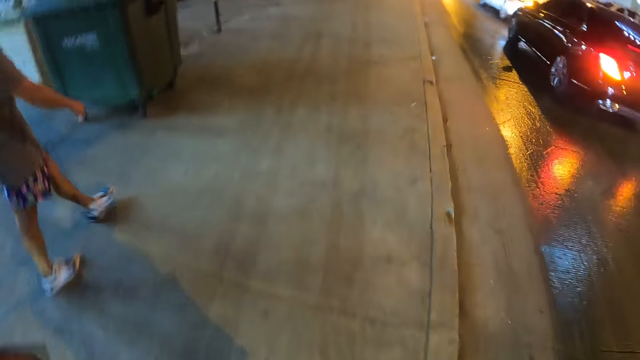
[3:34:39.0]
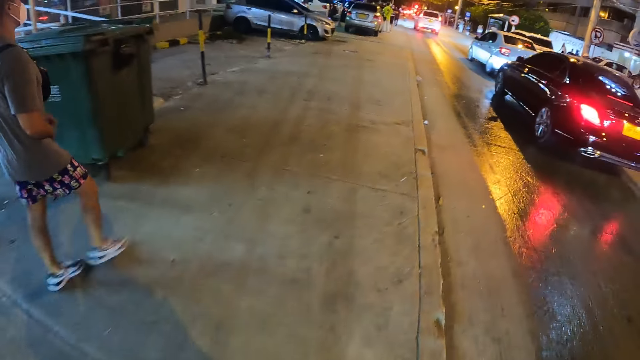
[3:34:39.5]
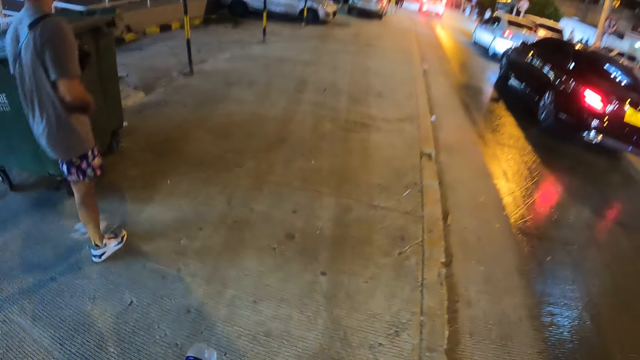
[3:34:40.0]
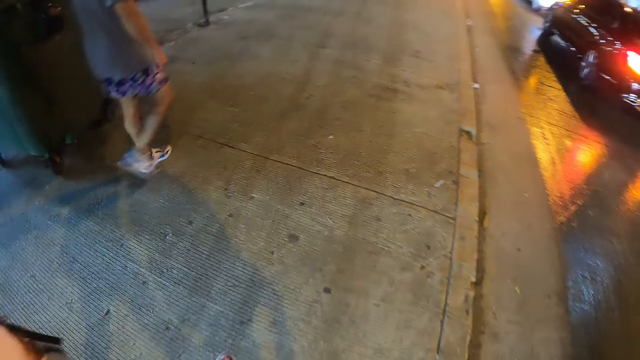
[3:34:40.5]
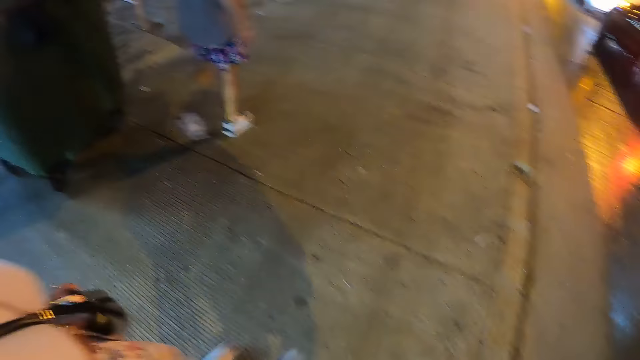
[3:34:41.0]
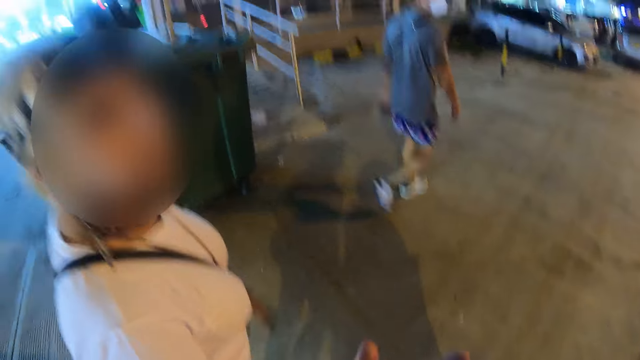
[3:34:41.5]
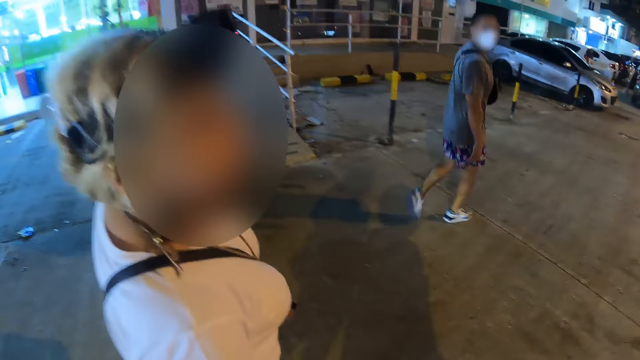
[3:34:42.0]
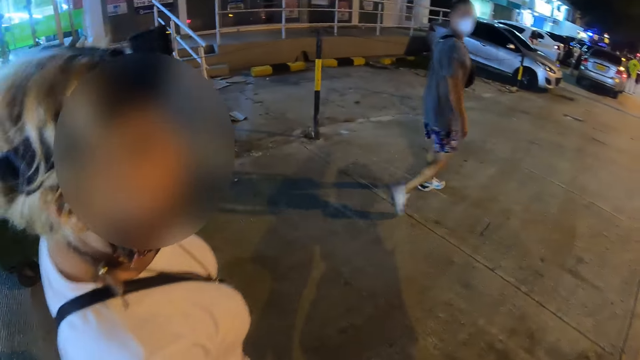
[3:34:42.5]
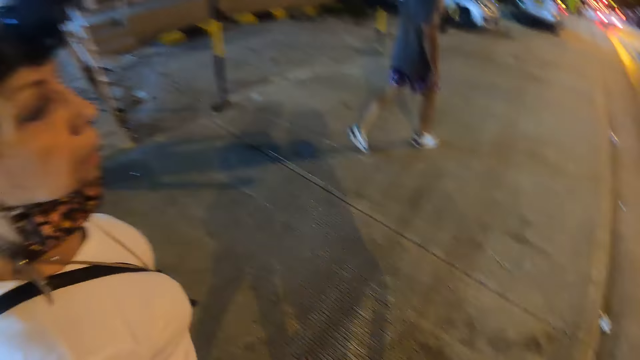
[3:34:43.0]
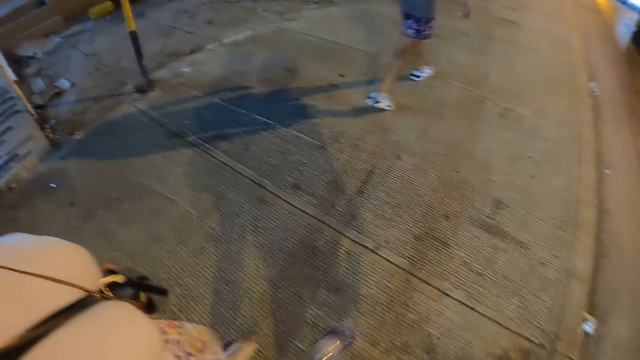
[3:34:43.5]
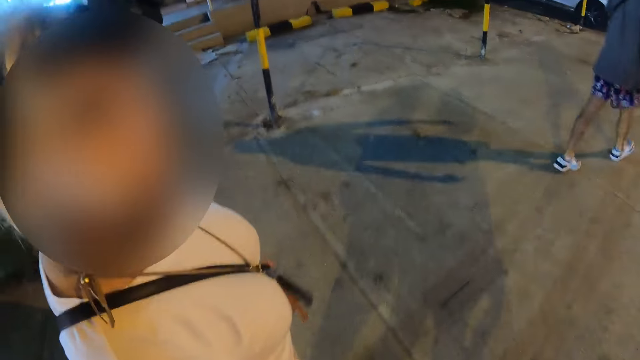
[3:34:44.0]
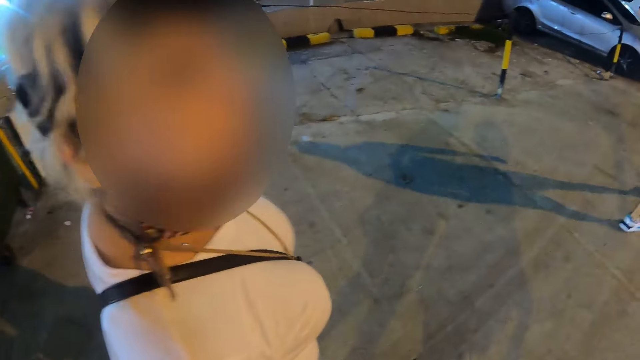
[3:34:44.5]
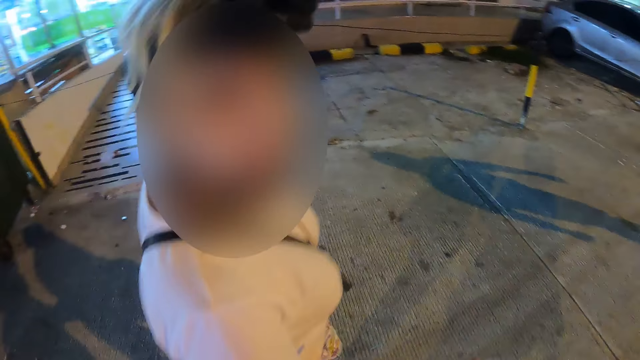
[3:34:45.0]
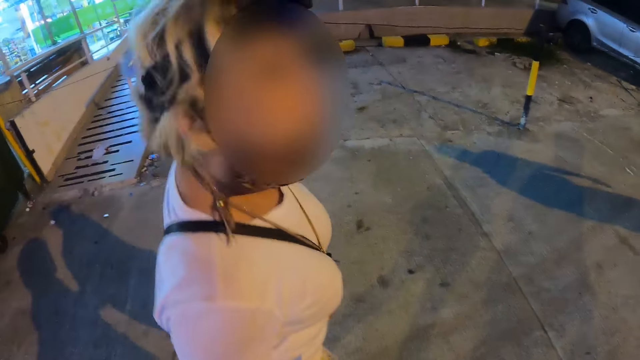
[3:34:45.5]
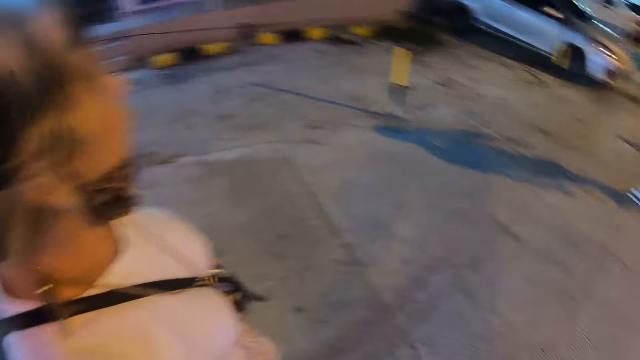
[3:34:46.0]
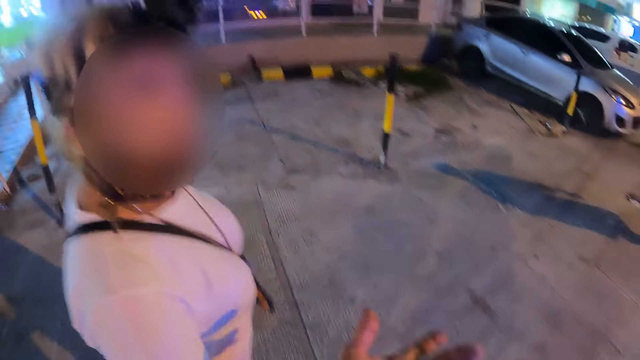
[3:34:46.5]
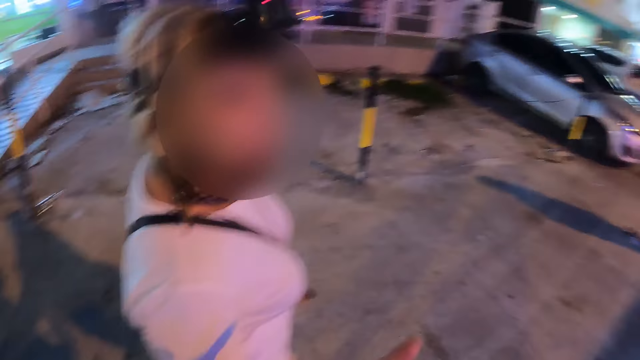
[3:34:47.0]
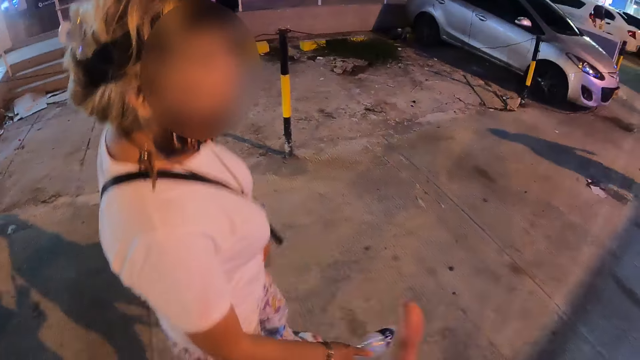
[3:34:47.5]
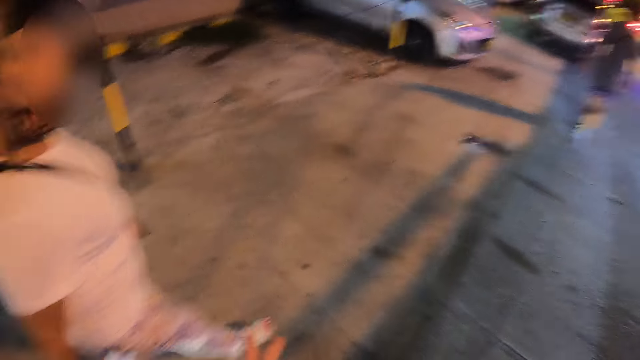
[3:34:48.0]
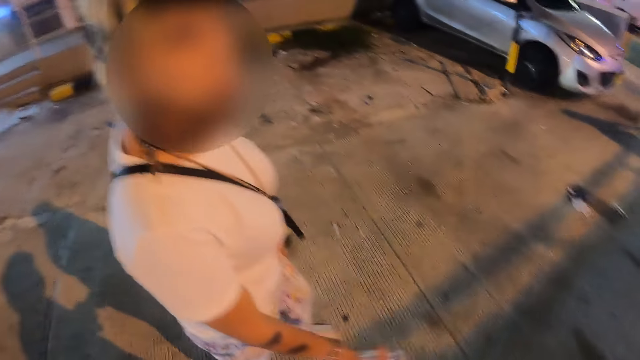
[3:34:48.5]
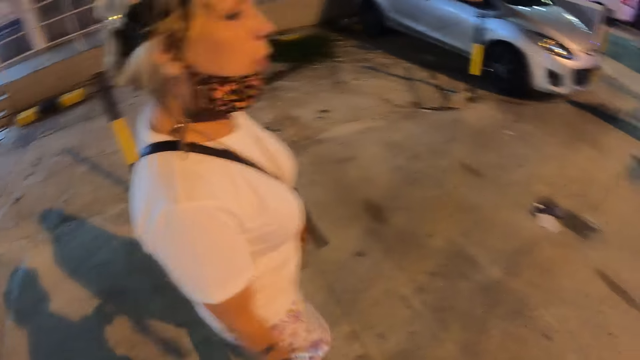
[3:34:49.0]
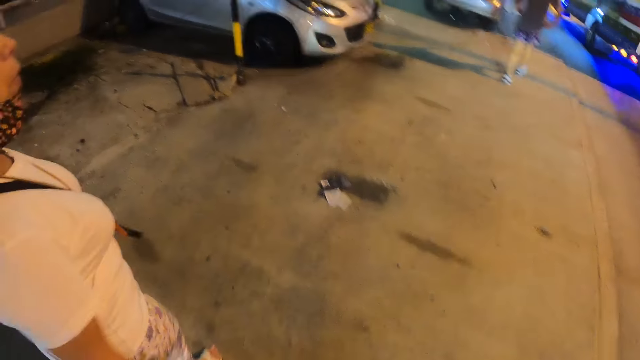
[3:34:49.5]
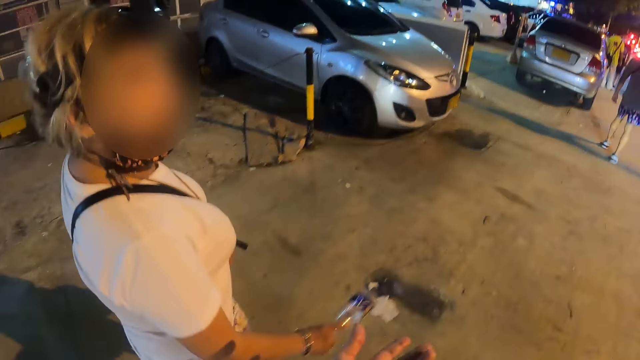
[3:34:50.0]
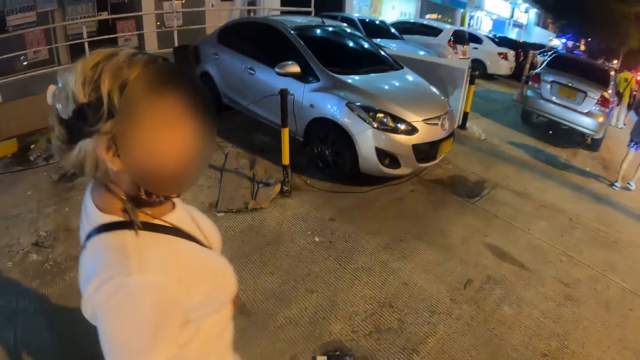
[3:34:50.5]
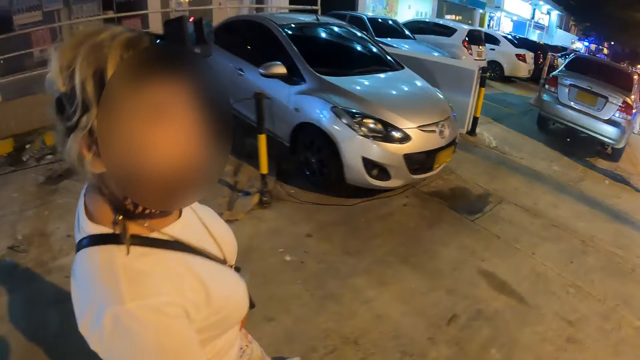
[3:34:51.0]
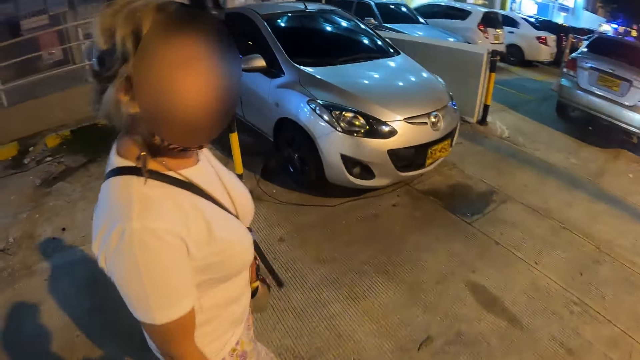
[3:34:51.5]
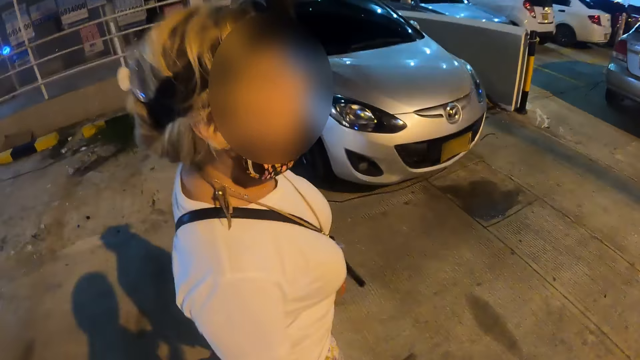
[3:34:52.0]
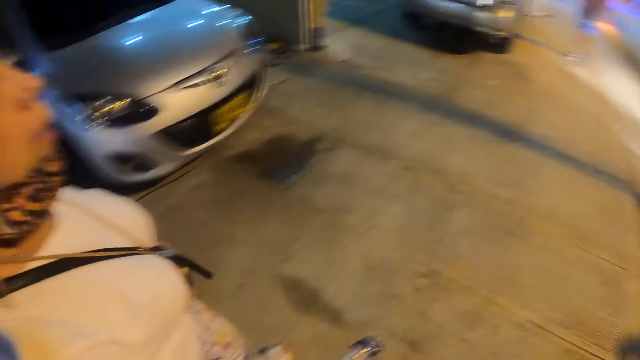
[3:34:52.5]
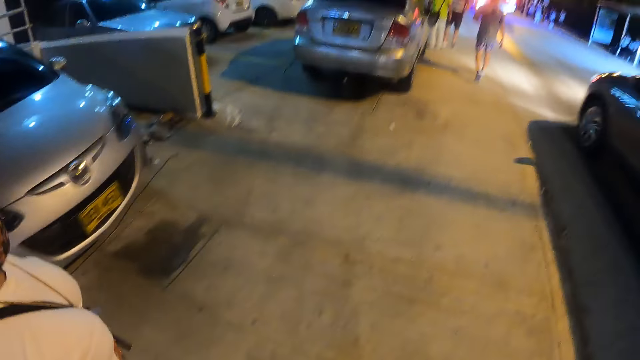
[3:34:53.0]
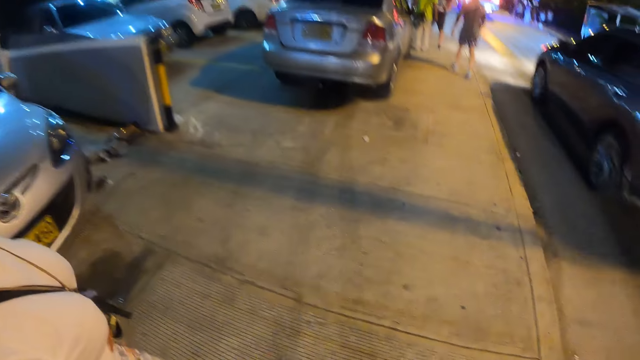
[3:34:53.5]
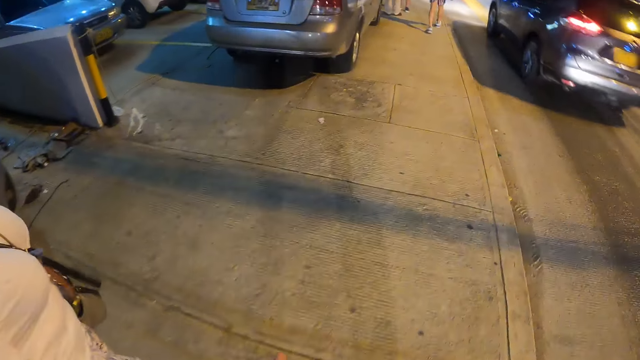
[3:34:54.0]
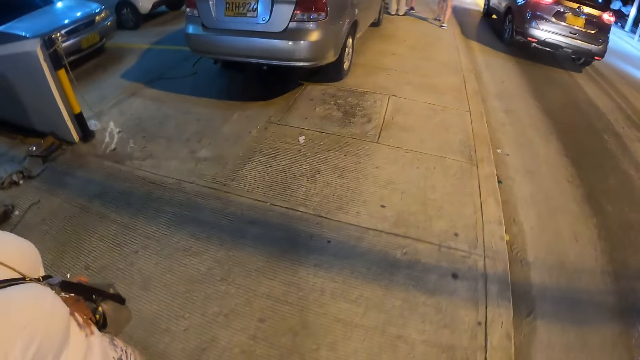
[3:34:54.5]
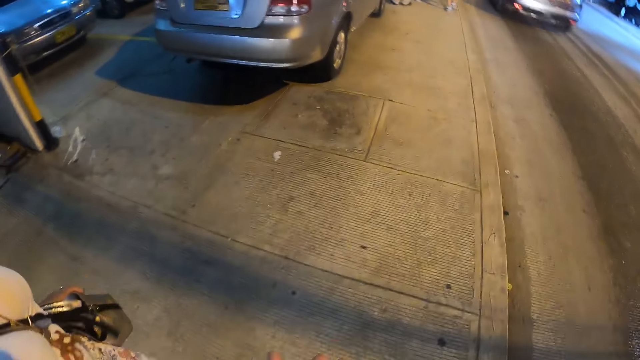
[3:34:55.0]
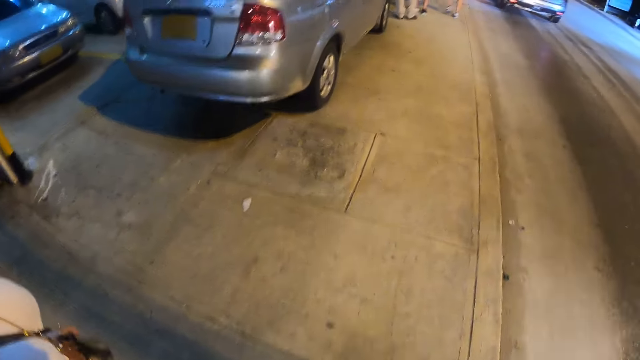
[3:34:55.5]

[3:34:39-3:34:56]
The camera wearer converses with a person. They move their hand. They walk on a pavement road together with the person.

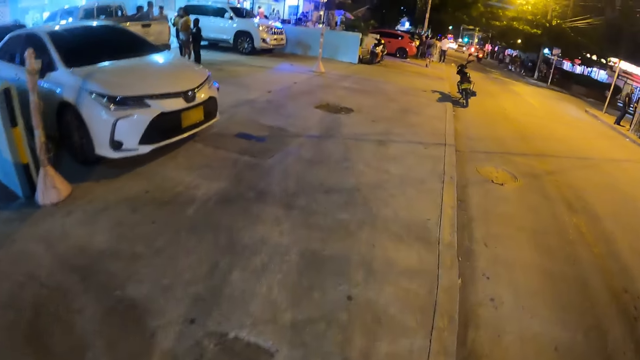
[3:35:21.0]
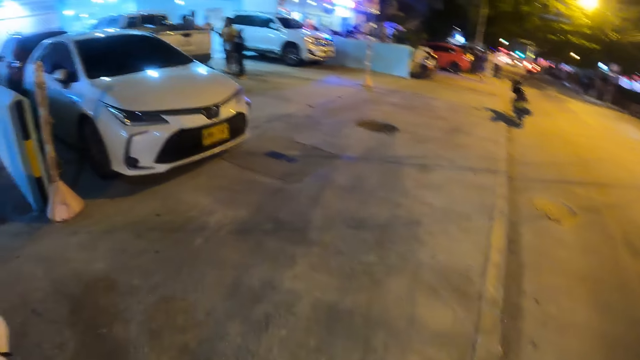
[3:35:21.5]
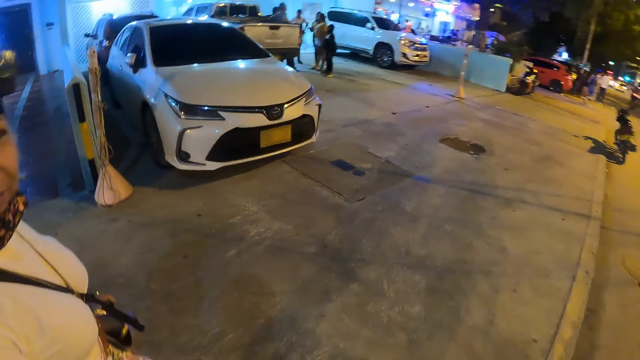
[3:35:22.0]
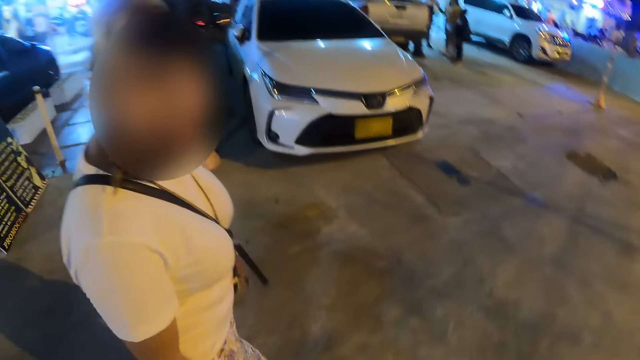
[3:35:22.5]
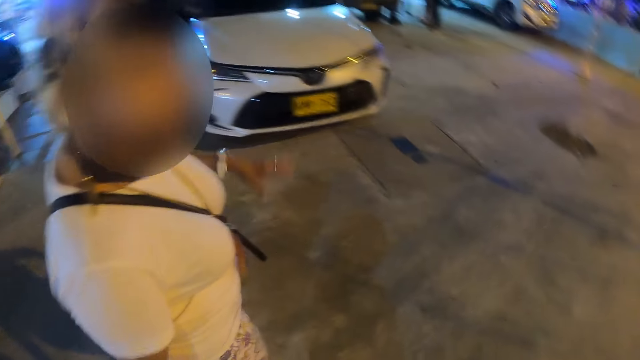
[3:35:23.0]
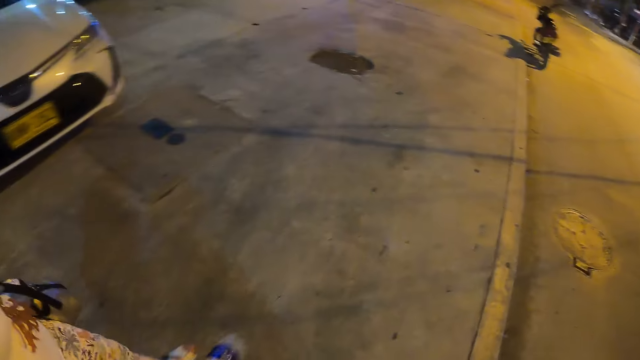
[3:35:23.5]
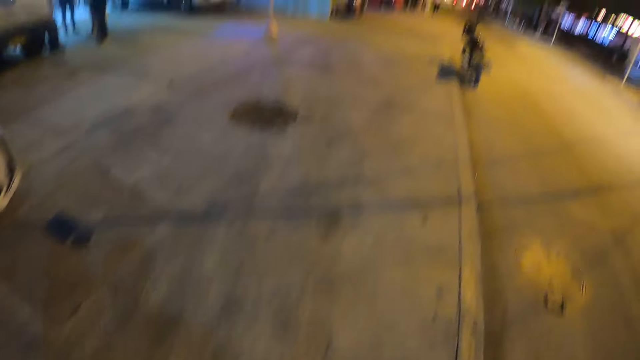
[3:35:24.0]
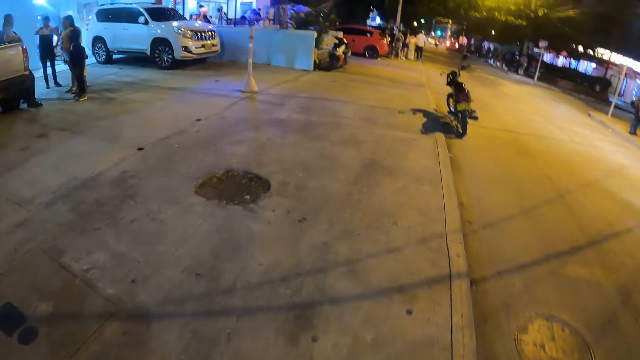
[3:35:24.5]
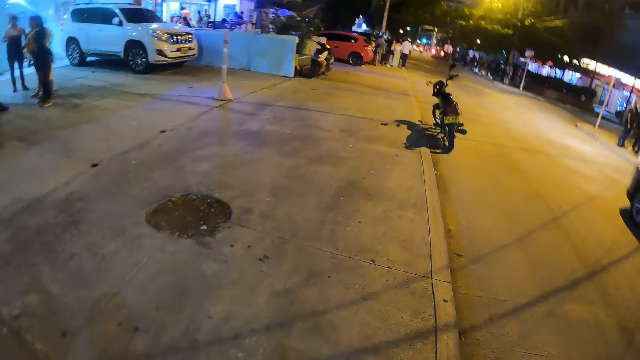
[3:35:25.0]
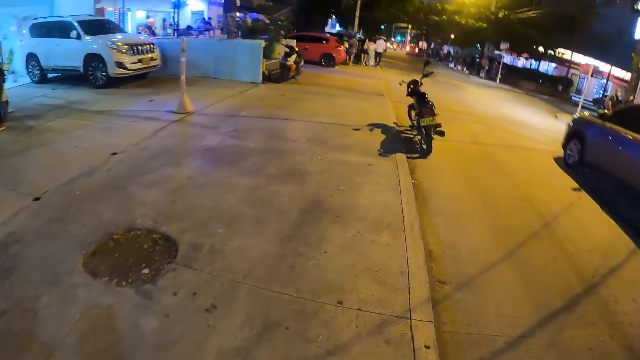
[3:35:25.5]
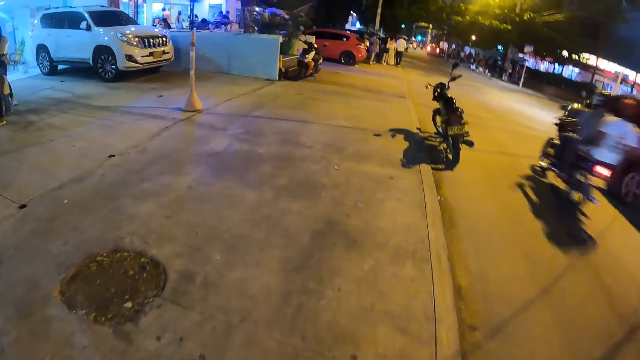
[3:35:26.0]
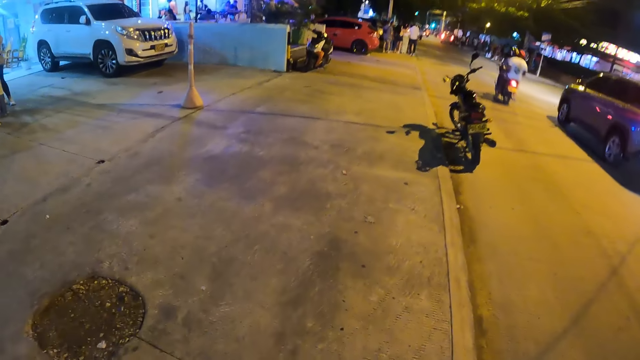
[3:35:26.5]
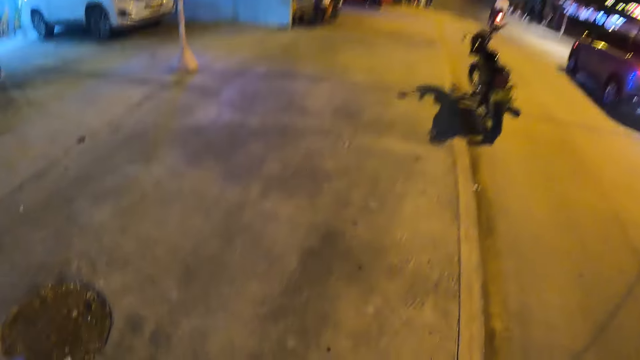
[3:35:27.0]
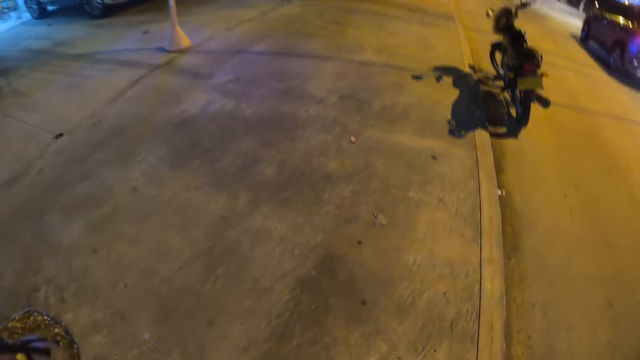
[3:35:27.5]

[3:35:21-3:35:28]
The camera wearer converses with a woman.
